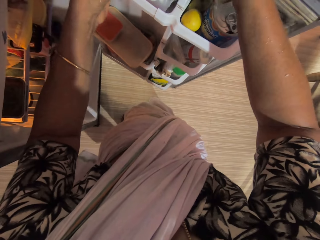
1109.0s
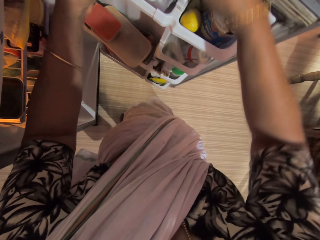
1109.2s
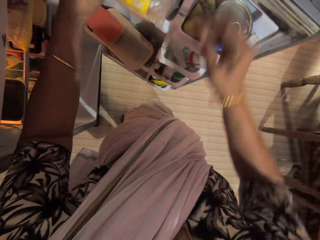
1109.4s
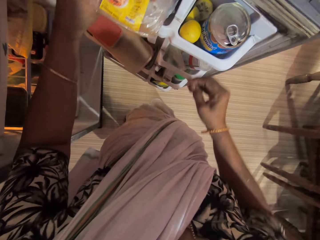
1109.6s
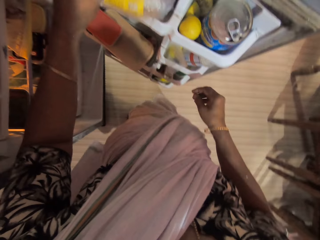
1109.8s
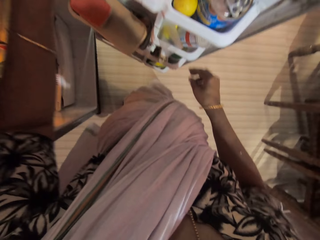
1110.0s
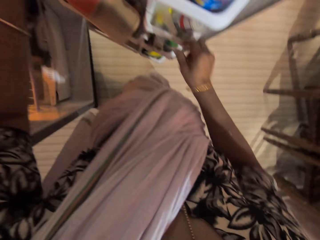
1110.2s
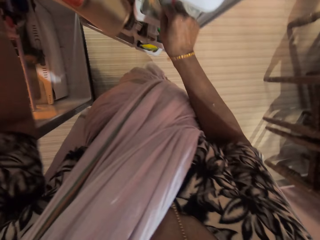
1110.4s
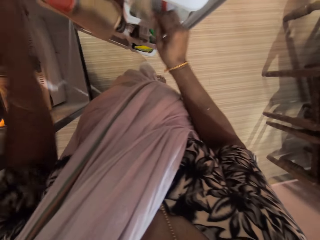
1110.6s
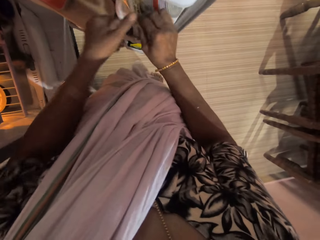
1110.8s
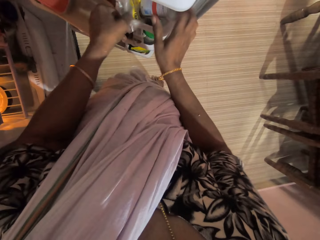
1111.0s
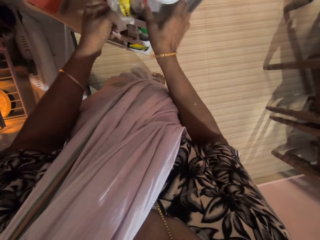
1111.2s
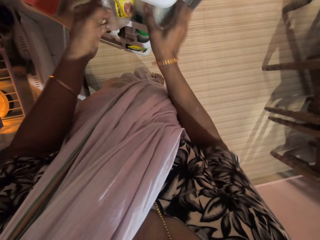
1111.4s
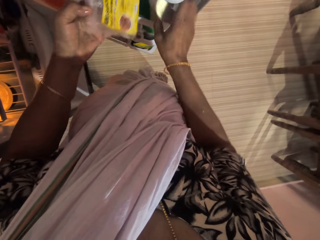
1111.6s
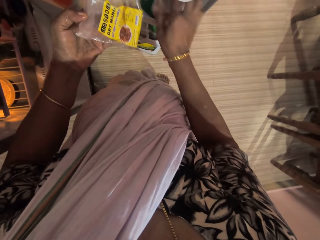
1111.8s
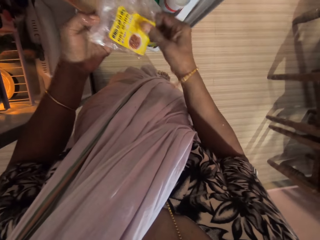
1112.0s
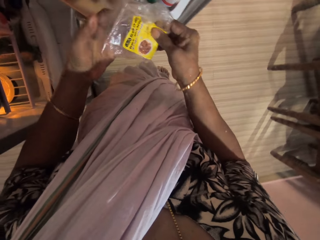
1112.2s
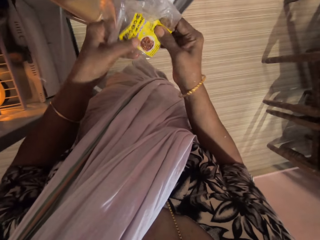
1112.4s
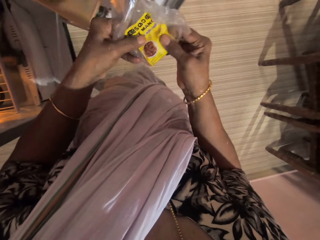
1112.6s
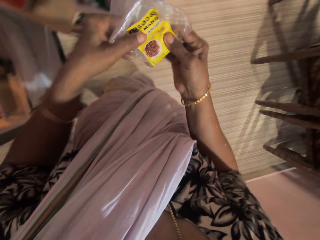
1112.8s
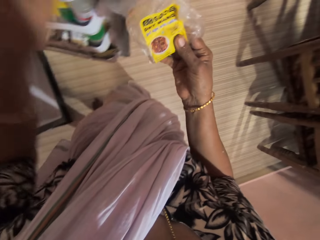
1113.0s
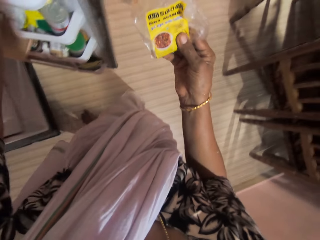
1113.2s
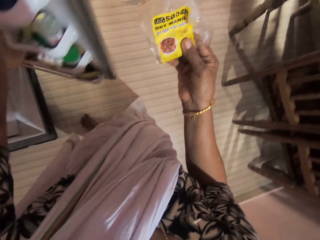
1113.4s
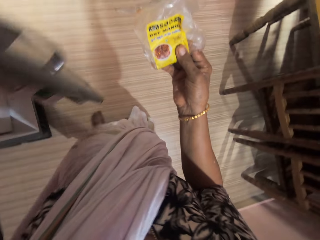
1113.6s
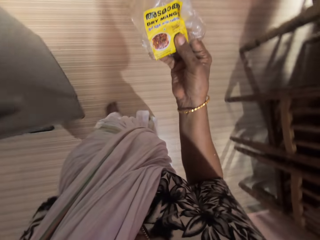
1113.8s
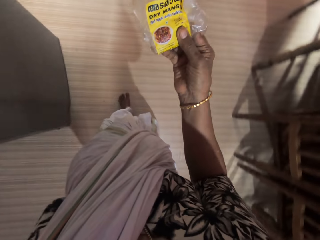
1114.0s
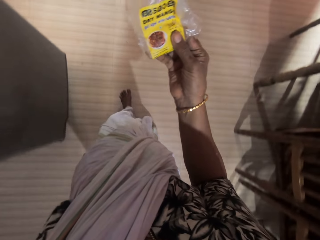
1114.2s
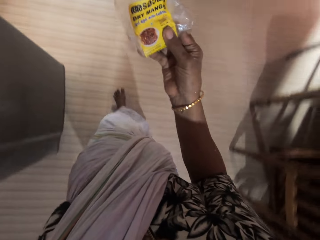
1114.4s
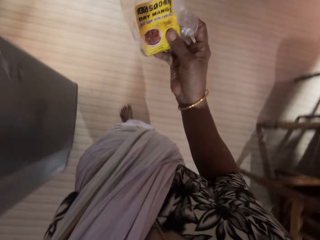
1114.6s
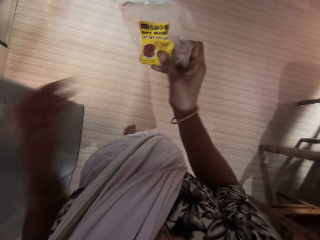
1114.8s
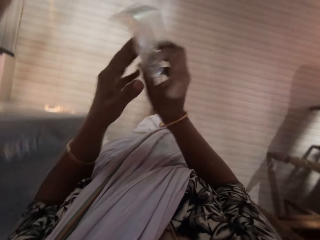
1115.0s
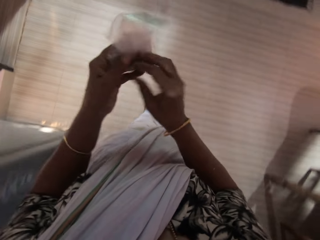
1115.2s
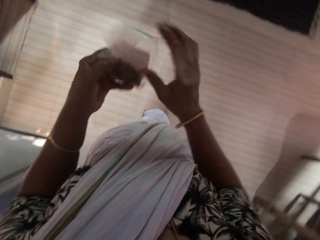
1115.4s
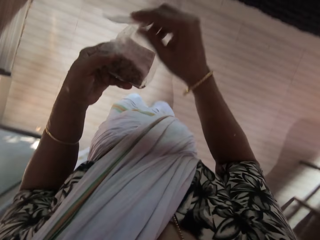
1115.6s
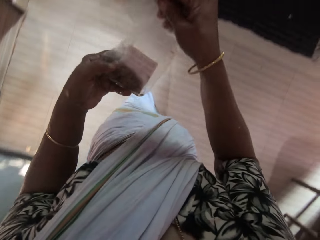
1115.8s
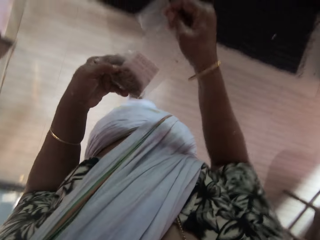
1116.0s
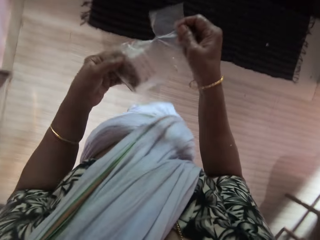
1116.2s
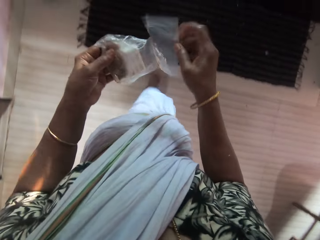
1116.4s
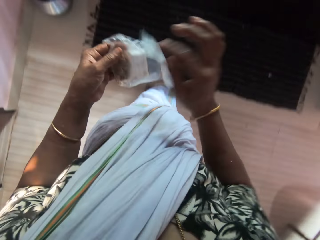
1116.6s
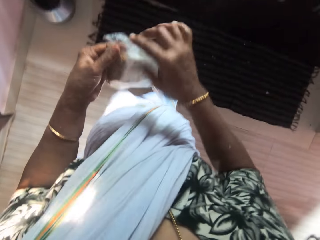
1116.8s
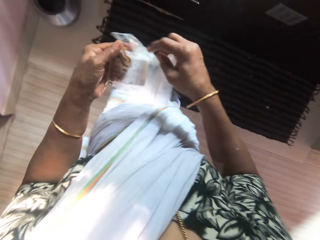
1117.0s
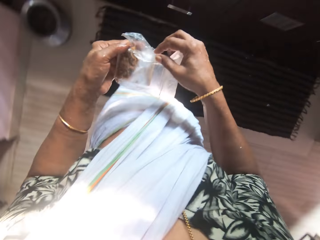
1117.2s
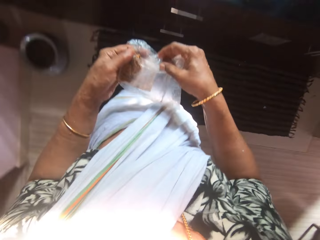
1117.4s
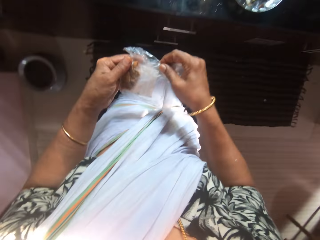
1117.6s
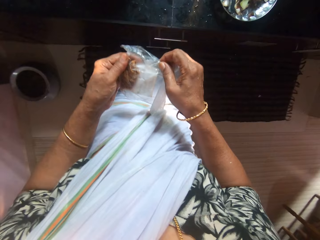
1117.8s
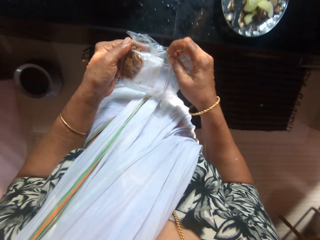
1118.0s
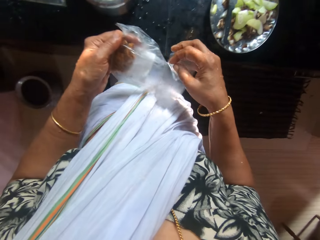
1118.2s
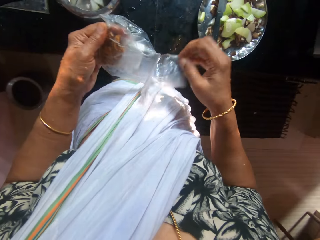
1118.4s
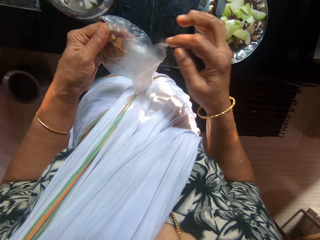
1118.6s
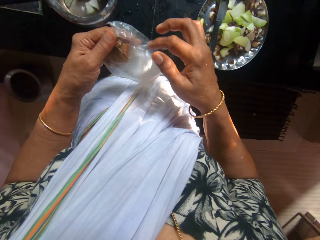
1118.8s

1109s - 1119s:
The camera wearer passes the pack from her right hand to her left hand. She drops the pack in the fridge with her left hand. She adjusts a pack in the fridge with her right hand. She holds the pack in the fridge with her left hand. She adjusts a bottle in the fridge with her left hand. She takes the pack of dry mango from the fridge with her left hand. She holds the pack with both hands. She closes the fridge with her left hand. She walks. She passes the pack from her right hand to her left hand. She opens the pack in her left hand with her right hand.

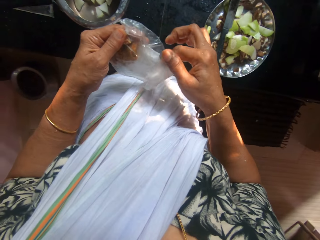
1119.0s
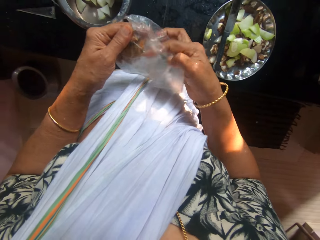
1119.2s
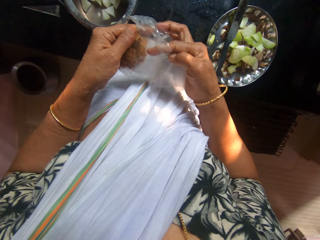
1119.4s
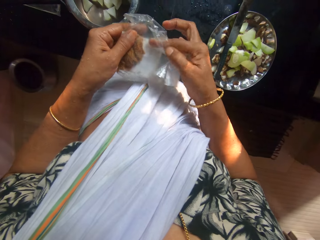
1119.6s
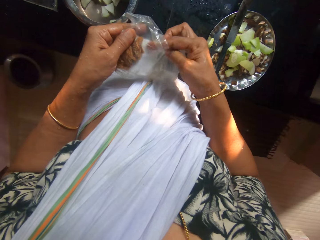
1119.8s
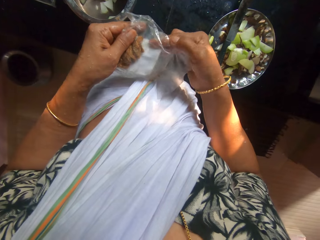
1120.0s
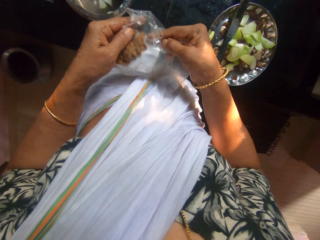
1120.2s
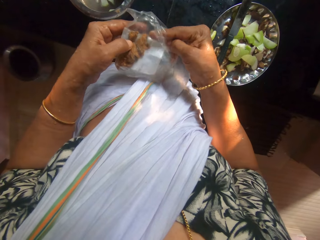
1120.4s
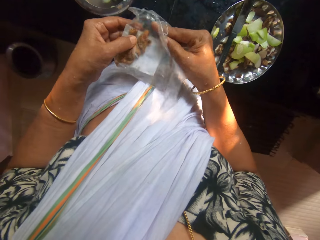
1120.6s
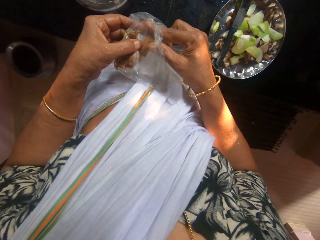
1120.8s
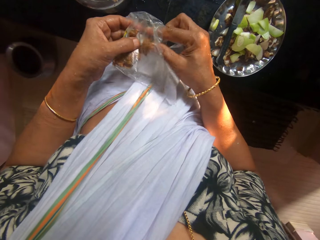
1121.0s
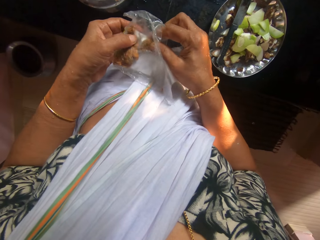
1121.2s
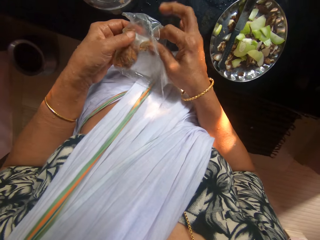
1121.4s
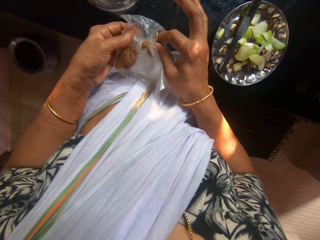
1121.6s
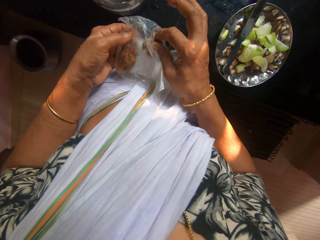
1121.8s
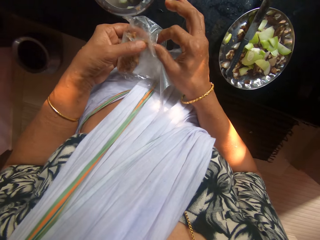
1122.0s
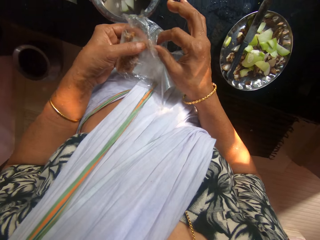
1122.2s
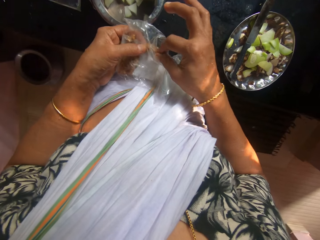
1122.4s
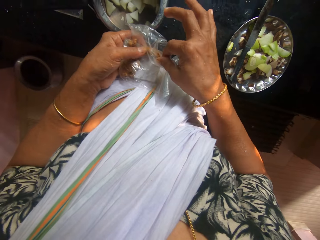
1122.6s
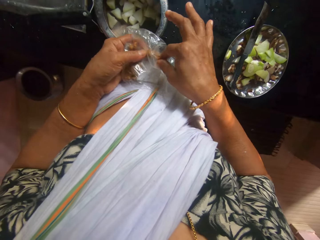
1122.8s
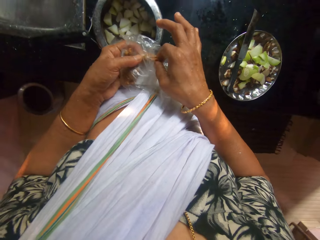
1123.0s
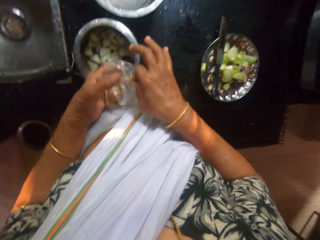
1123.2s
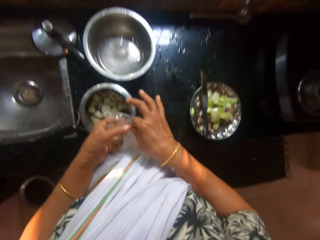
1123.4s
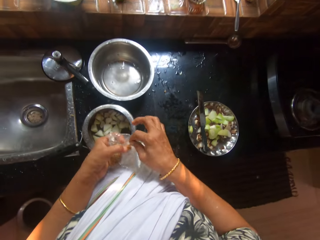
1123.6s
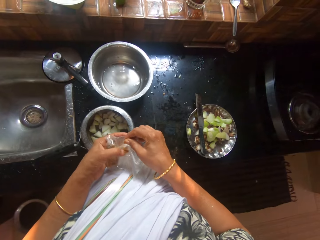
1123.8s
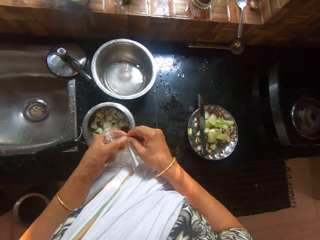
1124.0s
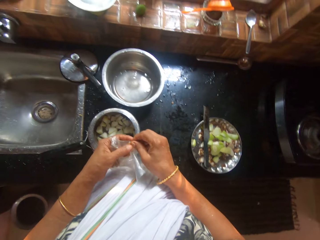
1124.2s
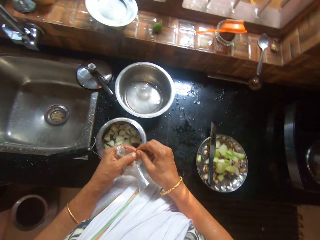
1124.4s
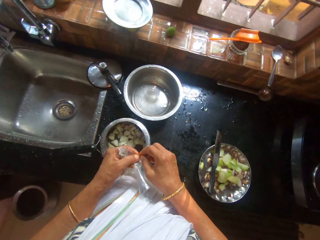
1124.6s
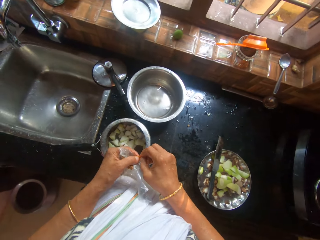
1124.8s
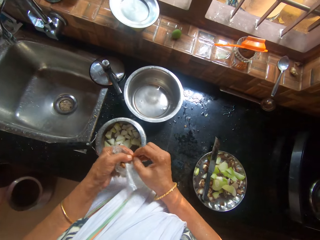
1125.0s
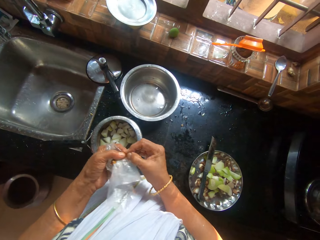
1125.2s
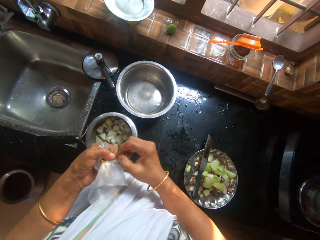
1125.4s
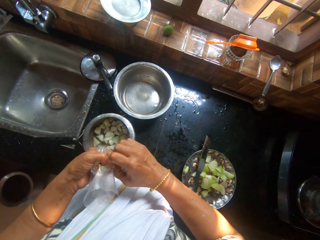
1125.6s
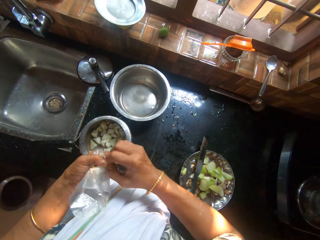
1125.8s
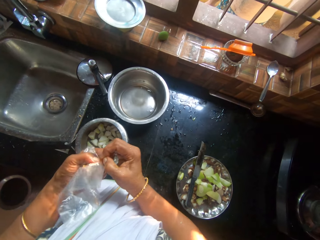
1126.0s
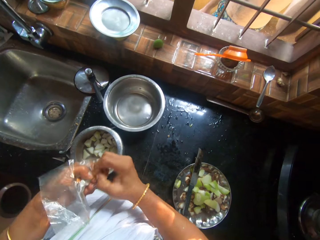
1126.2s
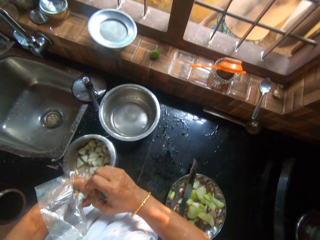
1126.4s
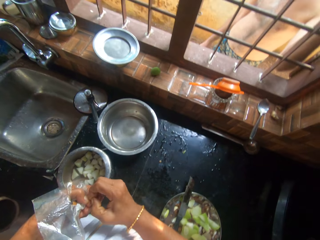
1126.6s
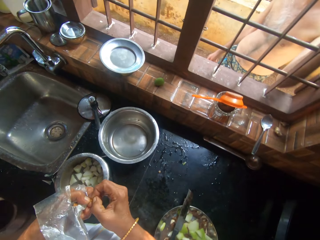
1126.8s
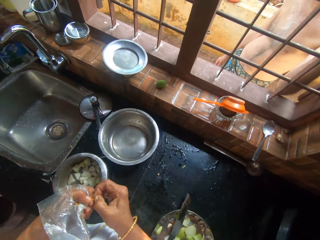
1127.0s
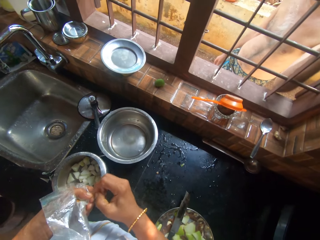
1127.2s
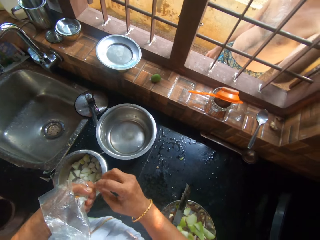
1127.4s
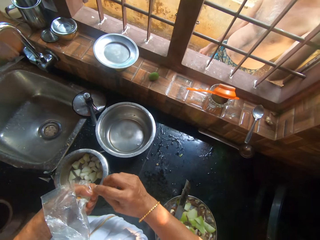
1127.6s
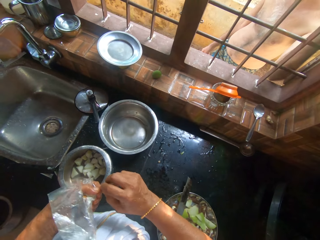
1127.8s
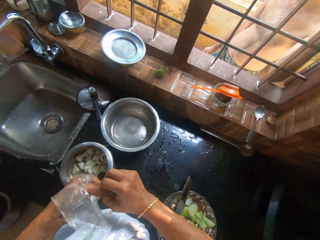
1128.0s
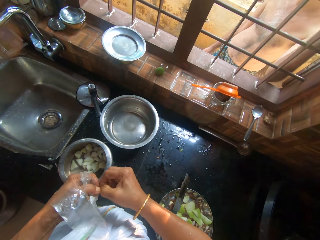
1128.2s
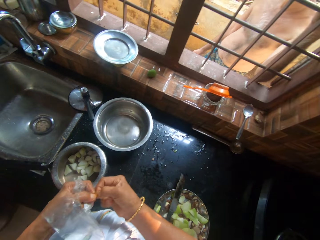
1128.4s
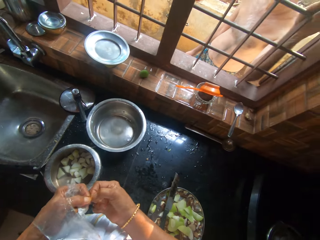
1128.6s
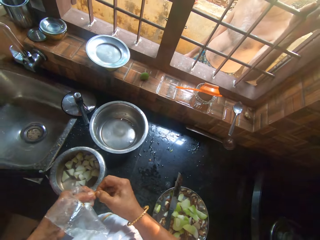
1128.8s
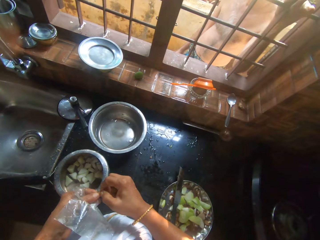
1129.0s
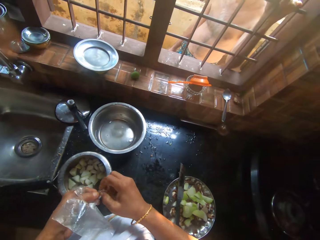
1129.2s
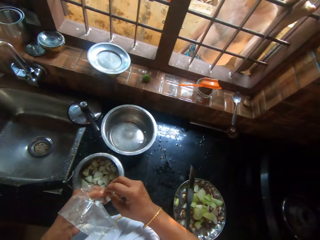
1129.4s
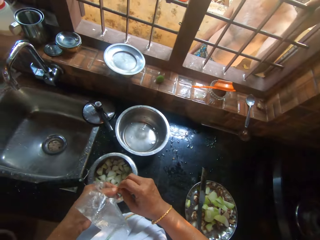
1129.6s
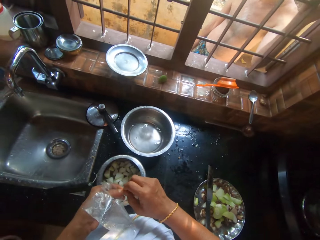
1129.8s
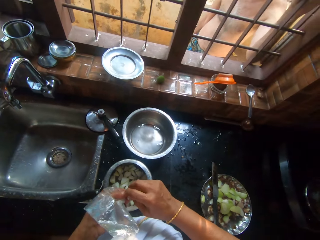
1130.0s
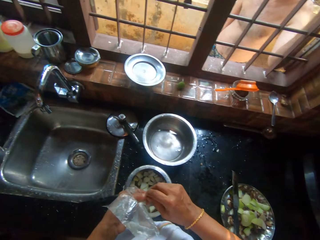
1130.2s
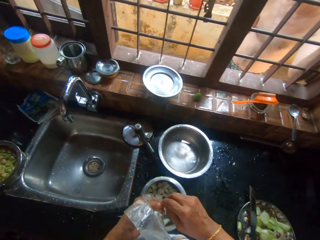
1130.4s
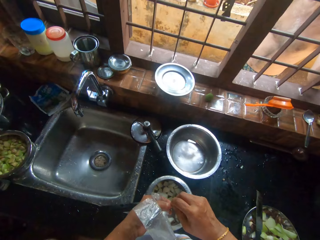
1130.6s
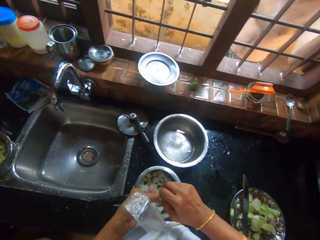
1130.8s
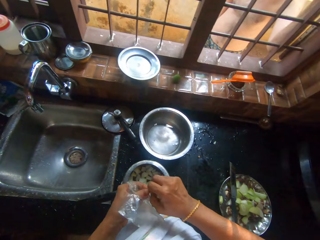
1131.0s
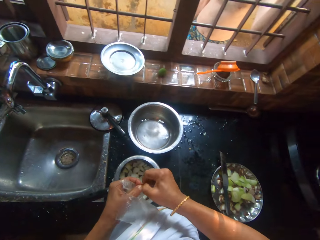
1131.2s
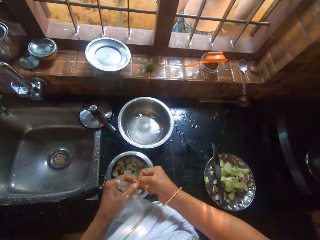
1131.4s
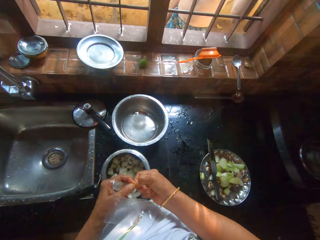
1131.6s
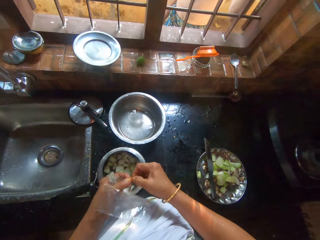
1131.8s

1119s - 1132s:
The camera wearer takes out a dried meat from the pack in her left hand with her right hand. A man talks with the camera wearer. The camera wearer holds the dried meat with both hands. She cuts the dried meat with both hands.
